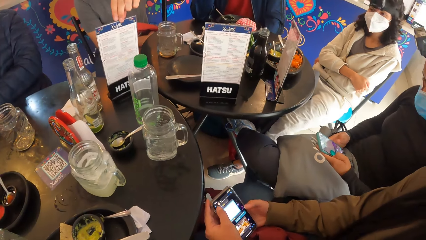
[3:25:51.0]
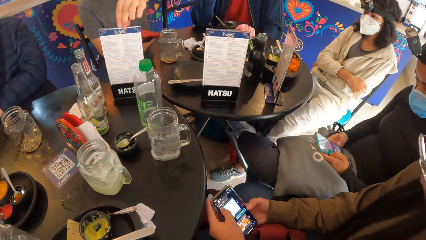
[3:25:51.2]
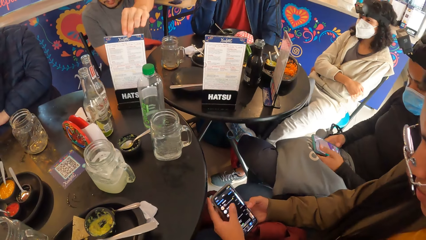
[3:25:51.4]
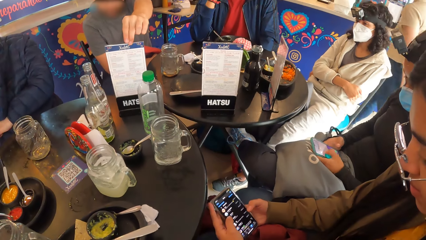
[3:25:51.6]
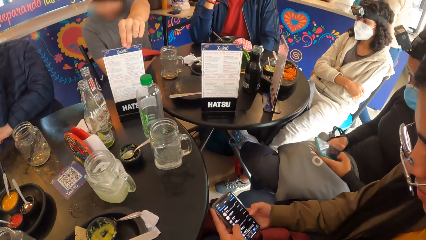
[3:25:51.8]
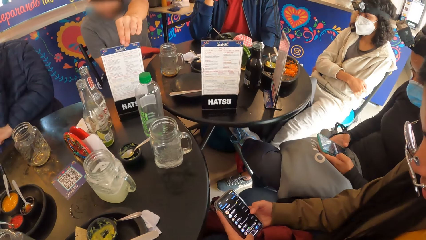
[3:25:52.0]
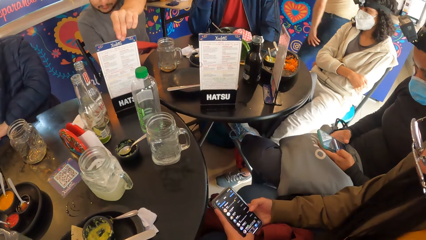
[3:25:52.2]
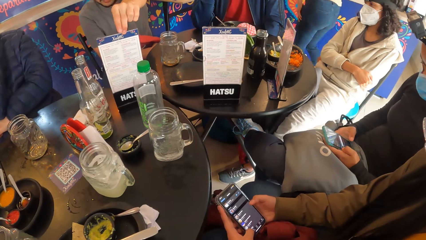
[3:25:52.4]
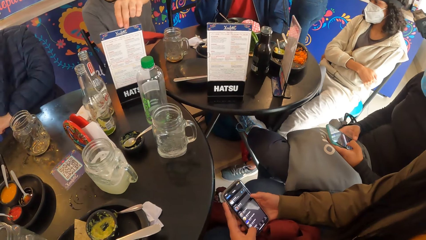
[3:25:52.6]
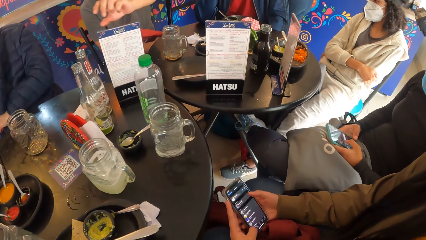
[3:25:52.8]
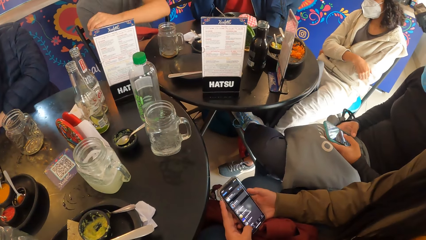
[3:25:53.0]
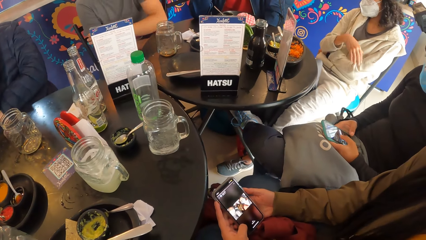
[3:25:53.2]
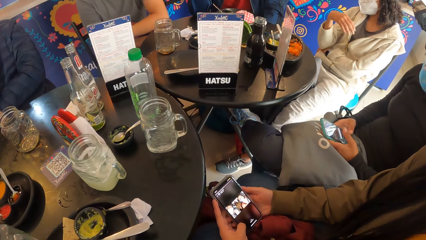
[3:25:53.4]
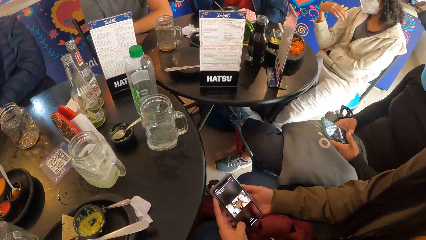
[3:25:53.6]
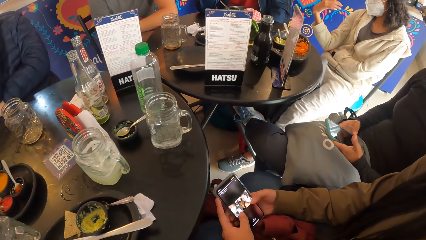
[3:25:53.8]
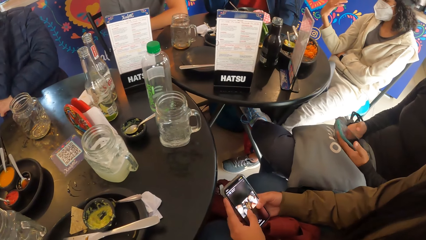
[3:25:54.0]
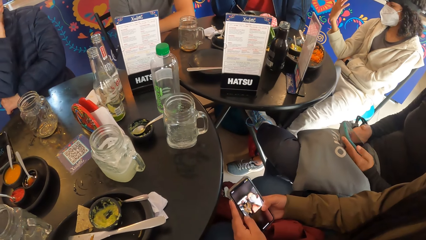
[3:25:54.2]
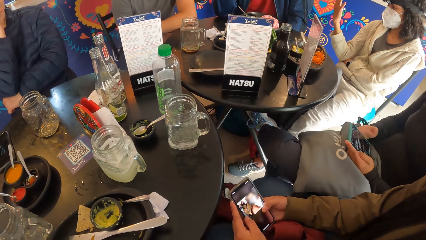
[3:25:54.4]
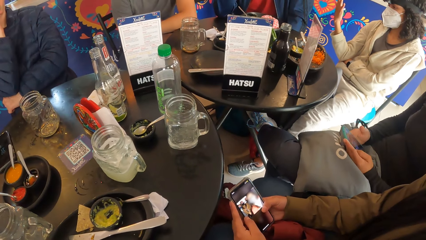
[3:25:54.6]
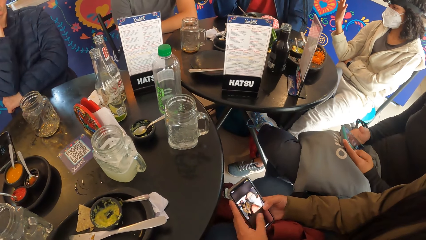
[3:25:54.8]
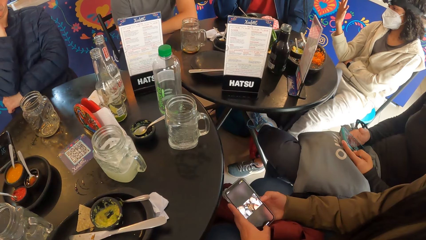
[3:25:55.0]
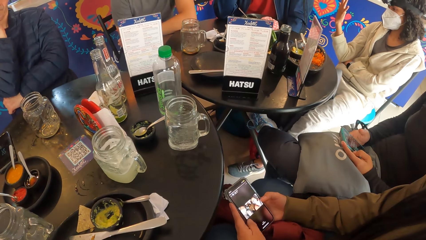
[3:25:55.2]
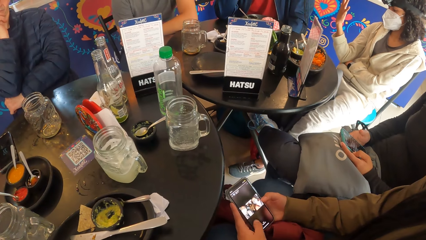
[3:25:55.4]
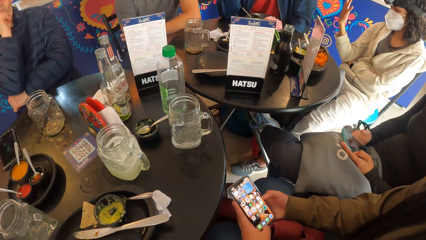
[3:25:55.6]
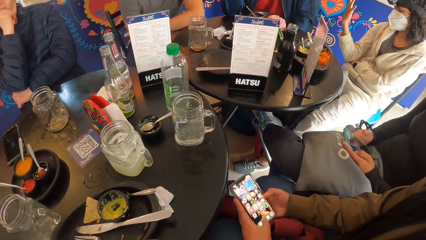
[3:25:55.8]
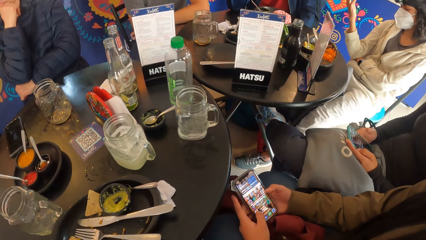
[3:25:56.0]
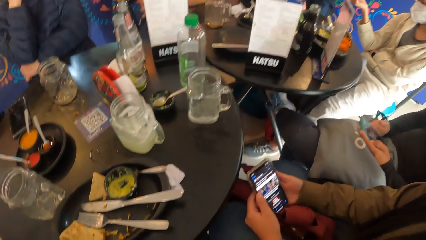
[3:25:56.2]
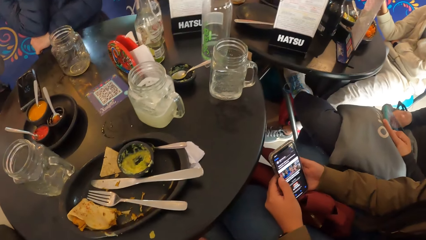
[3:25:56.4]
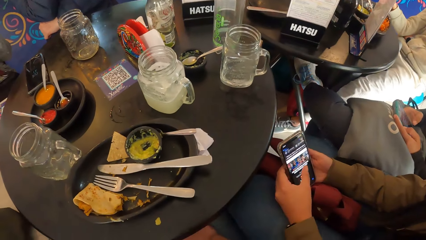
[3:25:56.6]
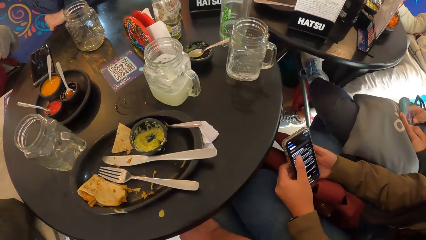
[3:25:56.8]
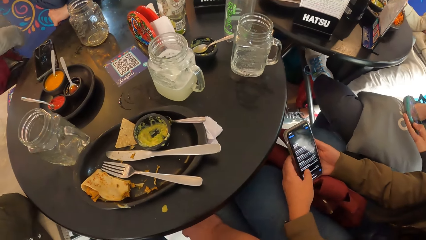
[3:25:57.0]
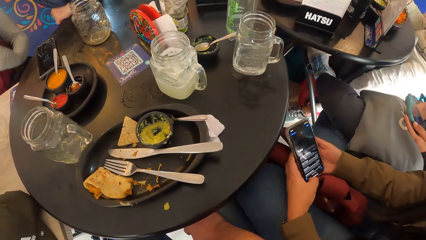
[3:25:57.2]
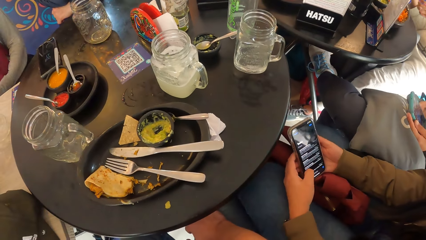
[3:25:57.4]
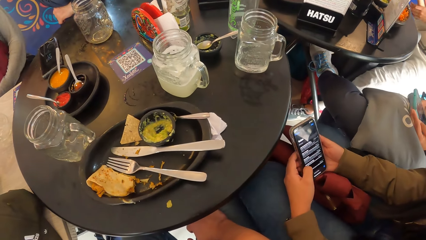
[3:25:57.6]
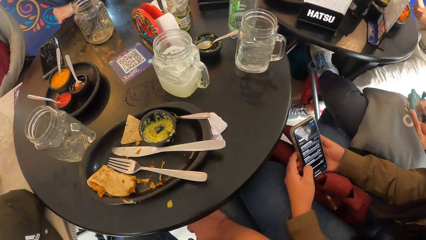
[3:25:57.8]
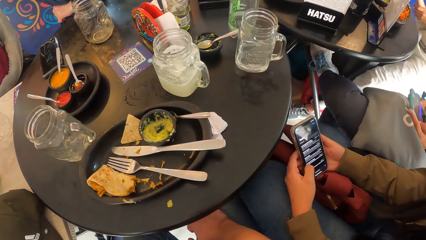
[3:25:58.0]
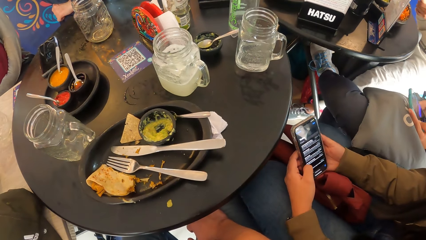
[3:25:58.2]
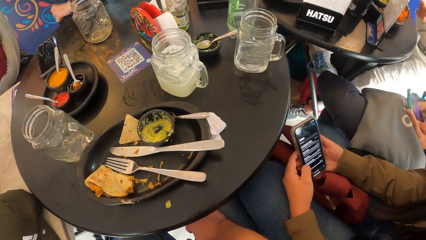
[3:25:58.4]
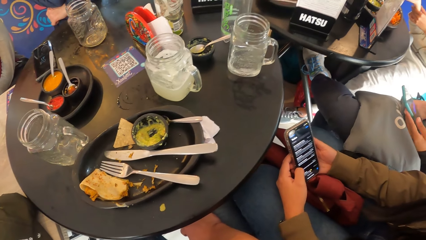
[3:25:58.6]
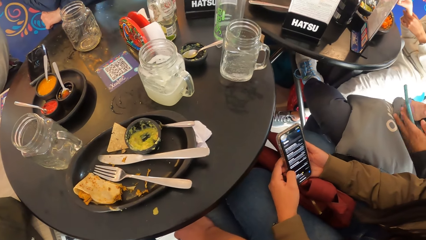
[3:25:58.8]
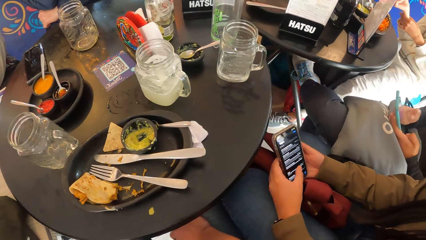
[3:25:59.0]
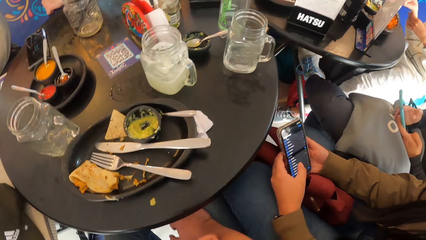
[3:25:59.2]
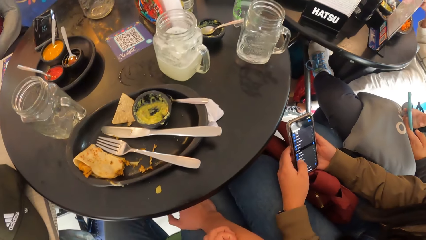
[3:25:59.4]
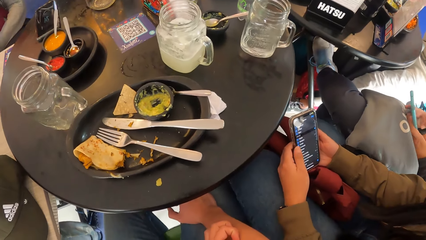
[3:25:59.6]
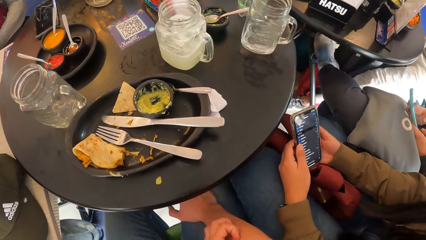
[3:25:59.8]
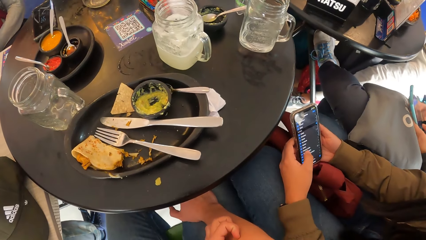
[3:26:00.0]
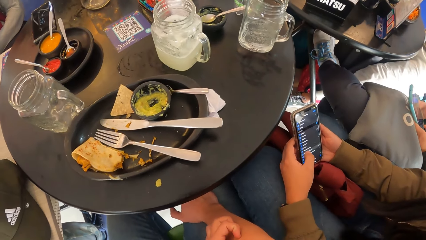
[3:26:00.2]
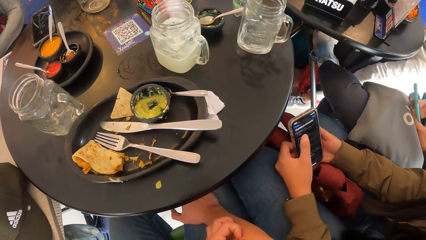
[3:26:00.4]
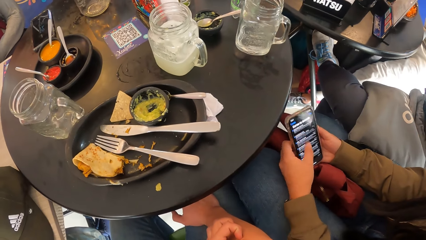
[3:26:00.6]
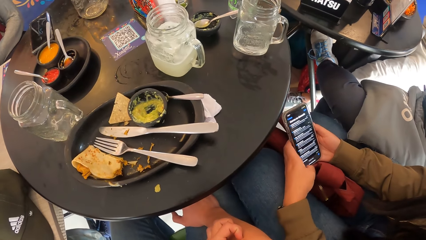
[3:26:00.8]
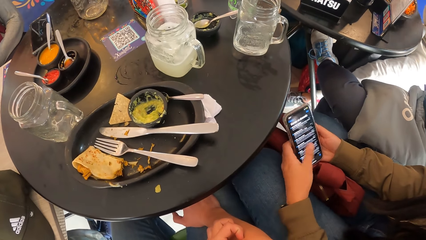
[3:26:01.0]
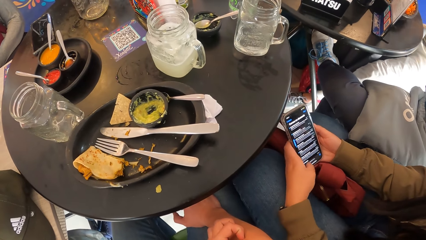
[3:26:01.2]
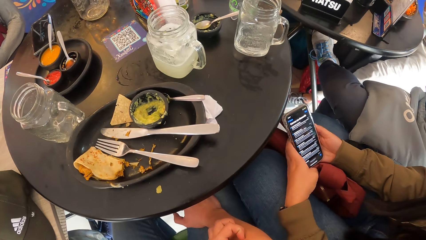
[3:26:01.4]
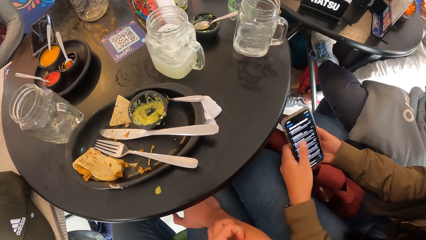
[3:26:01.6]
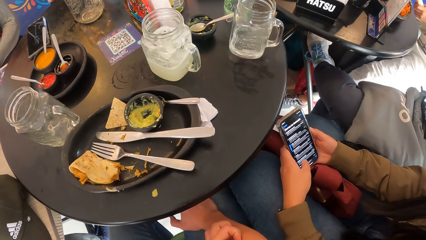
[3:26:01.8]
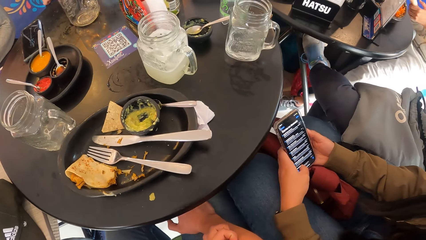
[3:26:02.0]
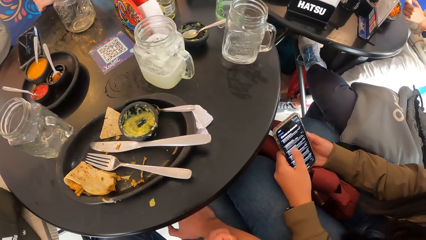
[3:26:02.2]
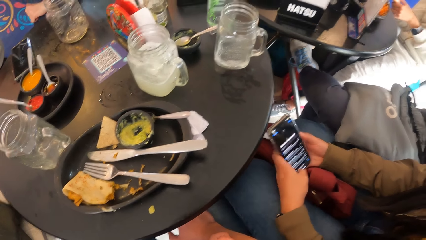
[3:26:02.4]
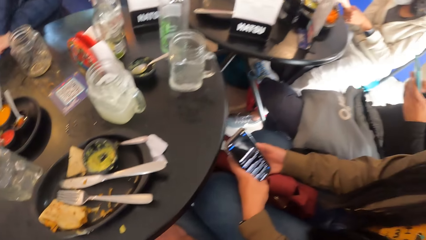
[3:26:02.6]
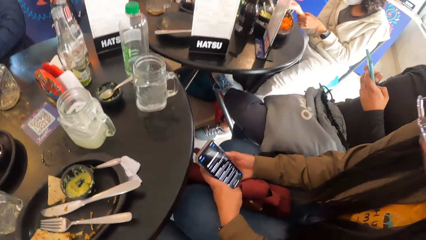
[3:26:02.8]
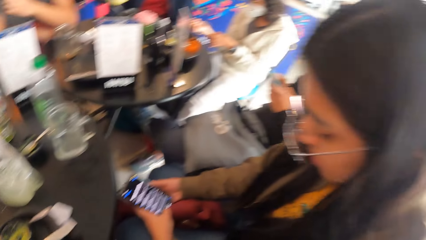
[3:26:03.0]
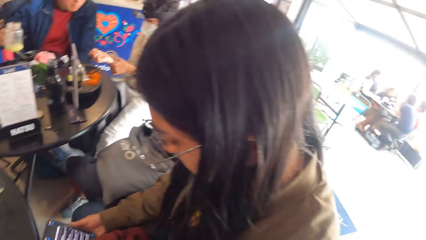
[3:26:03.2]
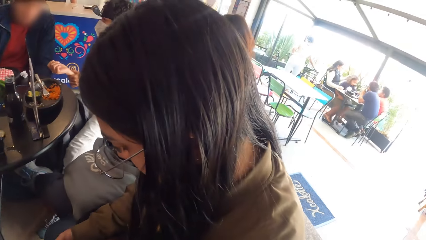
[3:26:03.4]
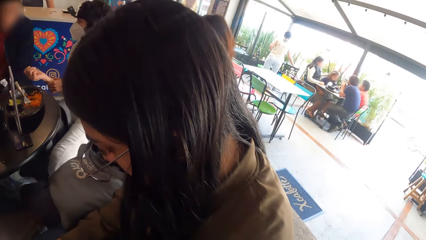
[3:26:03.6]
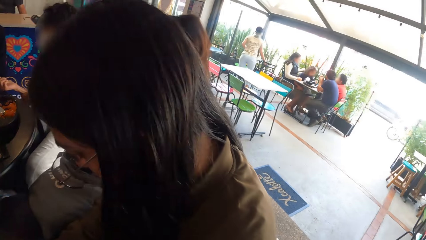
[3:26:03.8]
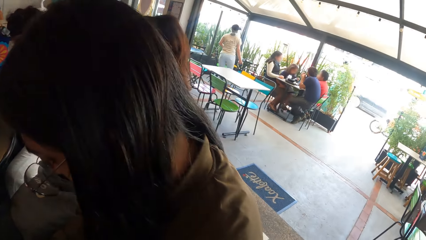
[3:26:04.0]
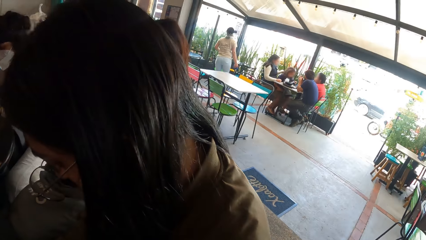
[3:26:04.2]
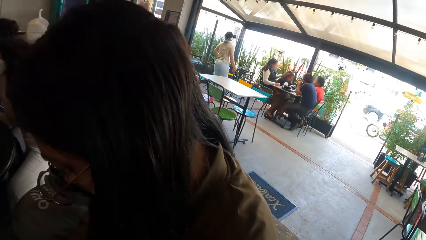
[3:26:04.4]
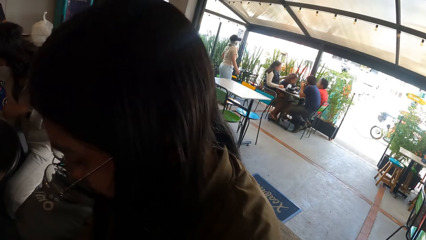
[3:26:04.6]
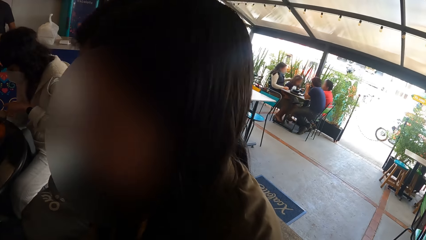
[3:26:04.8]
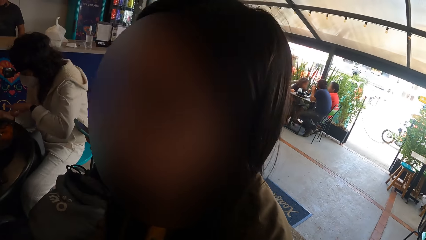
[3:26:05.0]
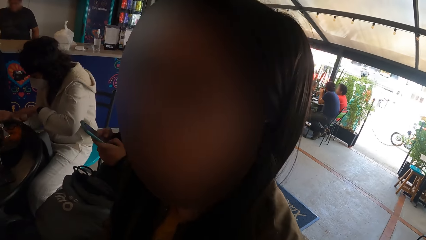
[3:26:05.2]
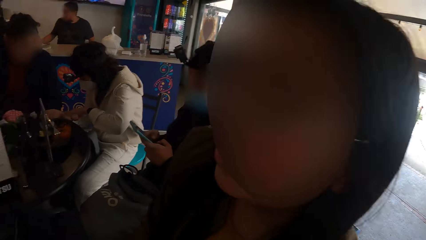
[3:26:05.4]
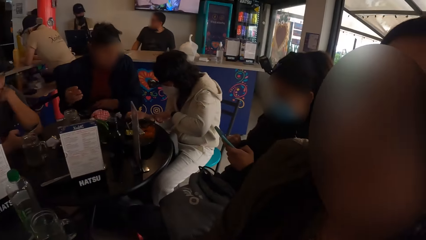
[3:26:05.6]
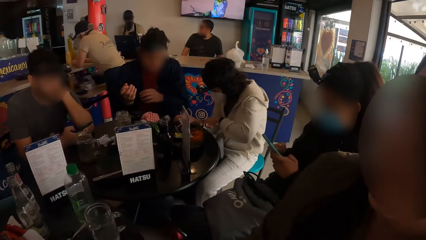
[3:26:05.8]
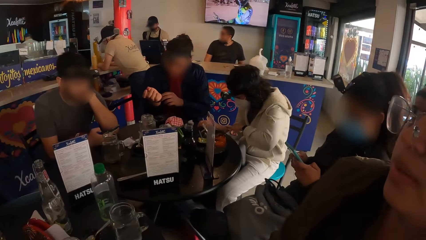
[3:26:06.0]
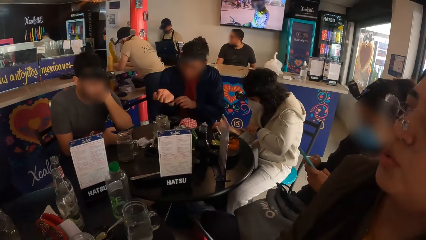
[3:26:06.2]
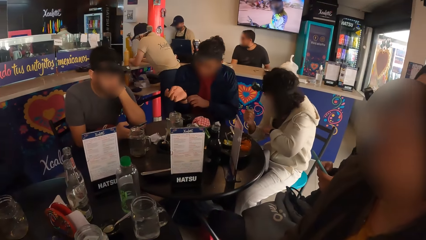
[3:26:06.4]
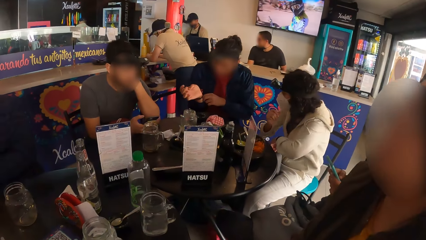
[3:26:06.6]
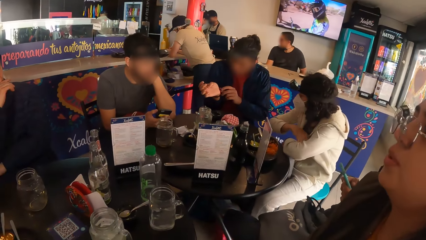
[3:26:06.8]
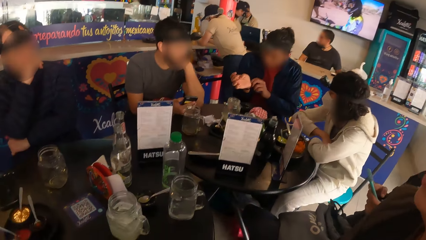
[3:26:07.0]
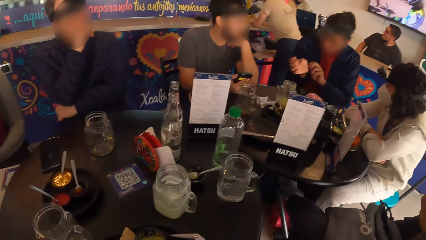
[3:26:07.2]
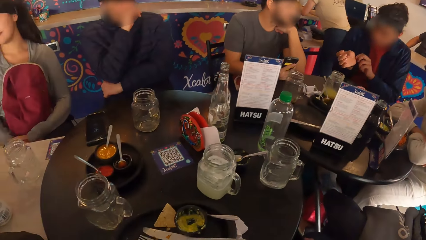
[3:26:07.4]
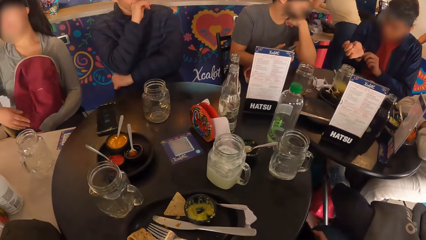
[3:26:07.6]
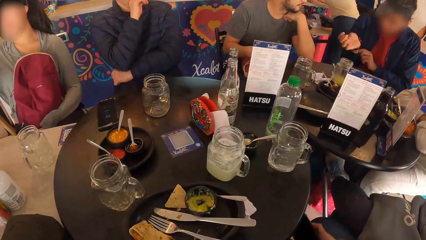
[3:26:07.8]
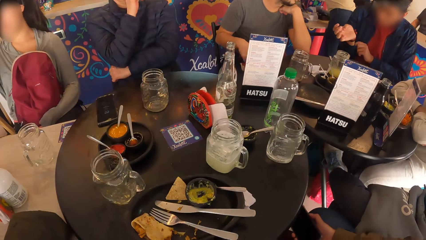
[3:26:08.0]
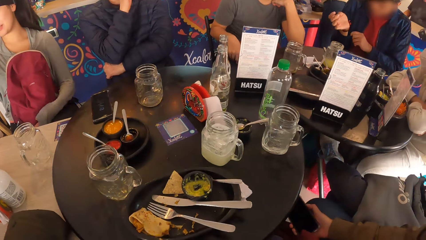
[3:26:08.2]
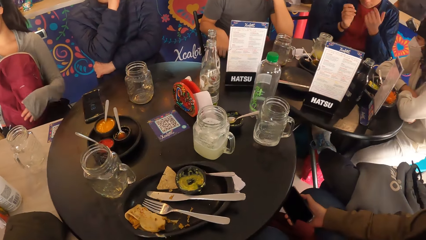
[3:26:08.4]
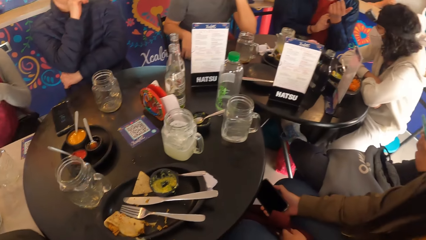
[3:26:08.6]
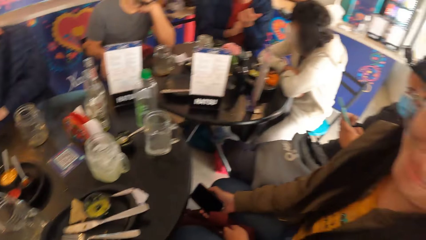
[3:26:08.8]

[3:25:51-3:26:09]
A man reads the menu on the table. He operates a phone with his right hand. Another man interacts with a woman.
